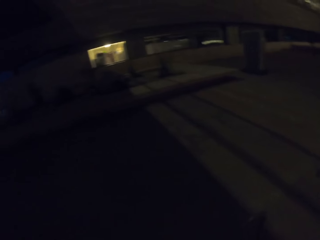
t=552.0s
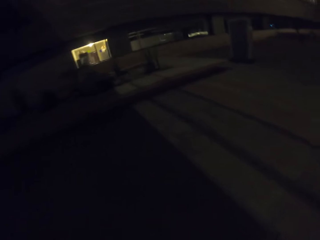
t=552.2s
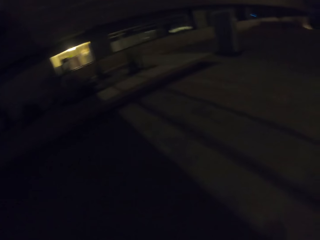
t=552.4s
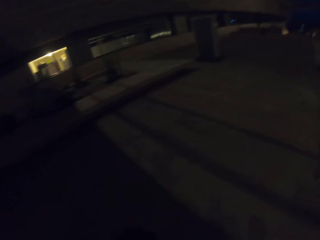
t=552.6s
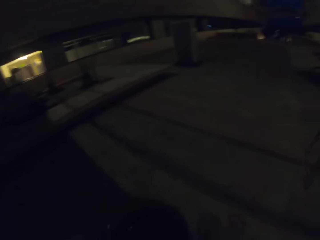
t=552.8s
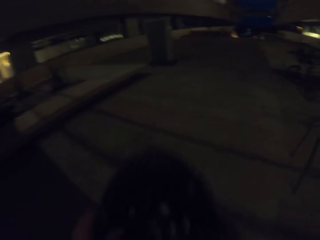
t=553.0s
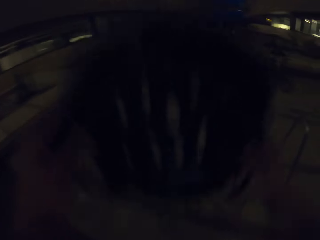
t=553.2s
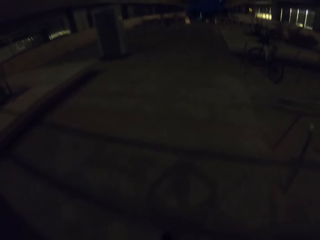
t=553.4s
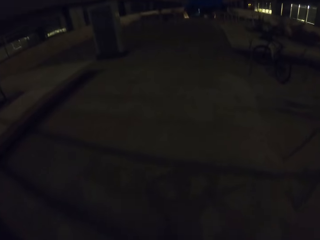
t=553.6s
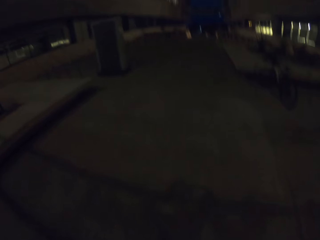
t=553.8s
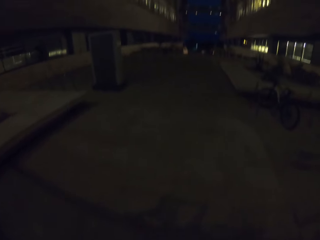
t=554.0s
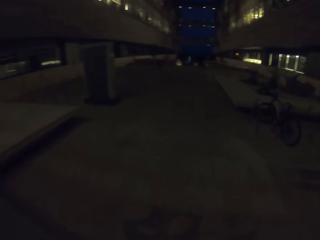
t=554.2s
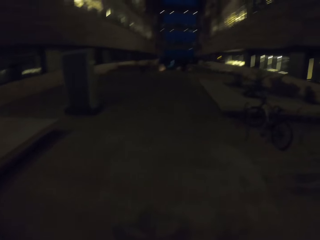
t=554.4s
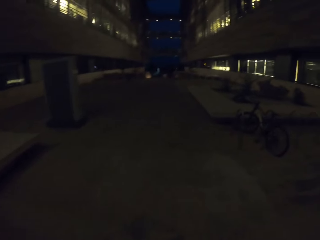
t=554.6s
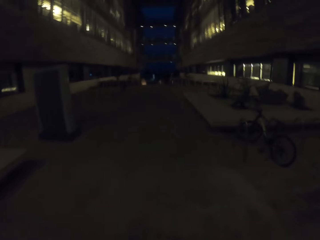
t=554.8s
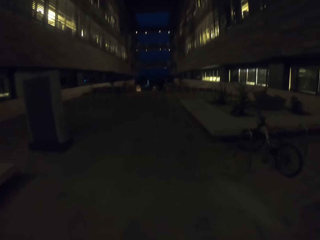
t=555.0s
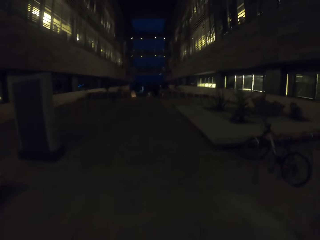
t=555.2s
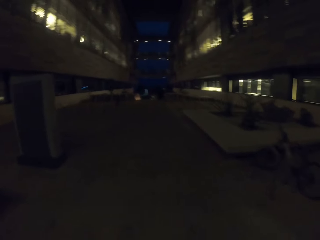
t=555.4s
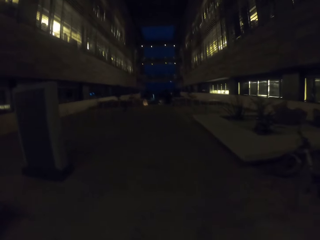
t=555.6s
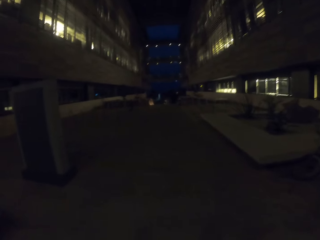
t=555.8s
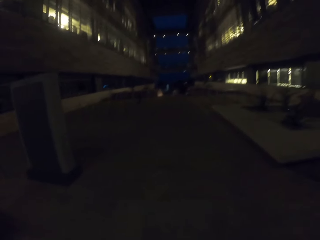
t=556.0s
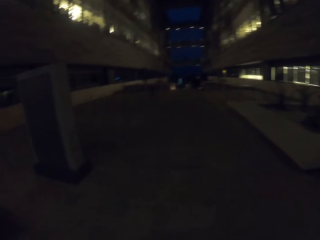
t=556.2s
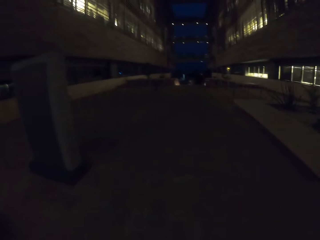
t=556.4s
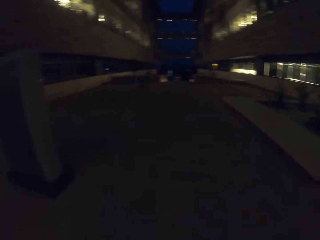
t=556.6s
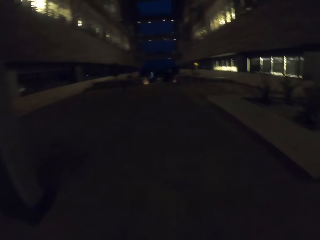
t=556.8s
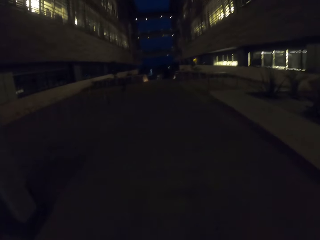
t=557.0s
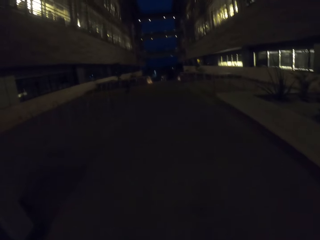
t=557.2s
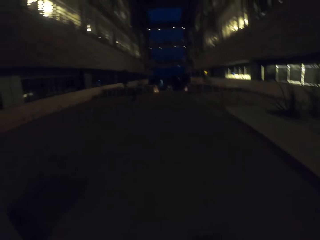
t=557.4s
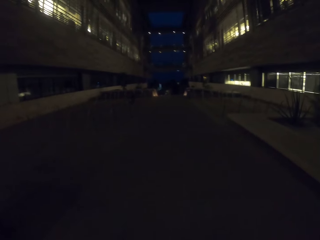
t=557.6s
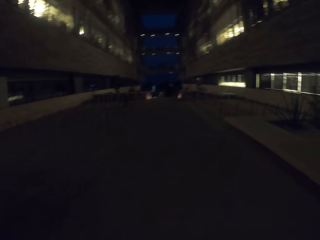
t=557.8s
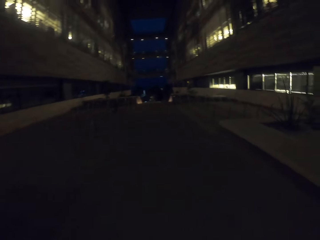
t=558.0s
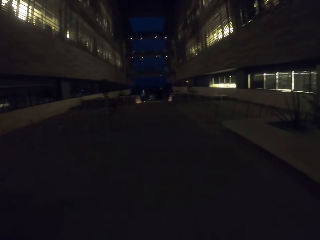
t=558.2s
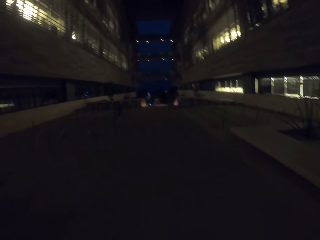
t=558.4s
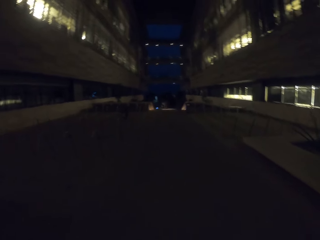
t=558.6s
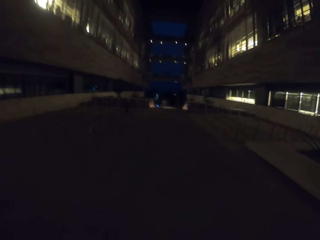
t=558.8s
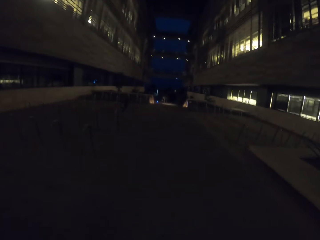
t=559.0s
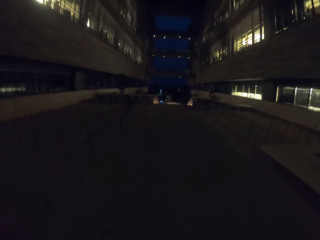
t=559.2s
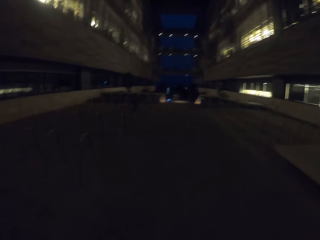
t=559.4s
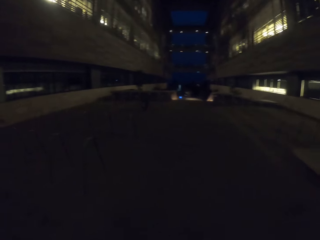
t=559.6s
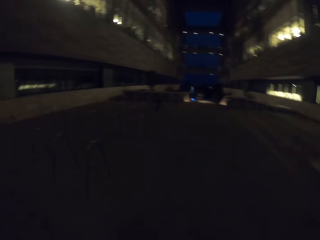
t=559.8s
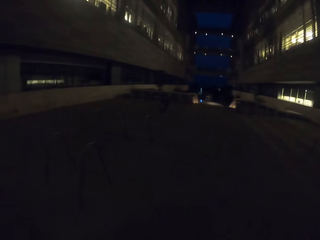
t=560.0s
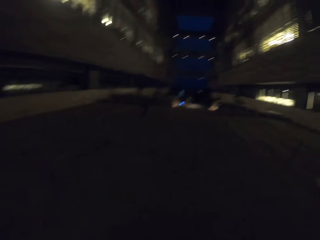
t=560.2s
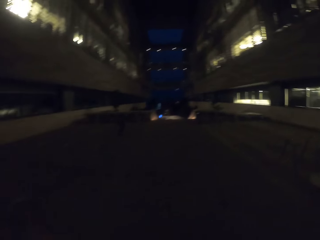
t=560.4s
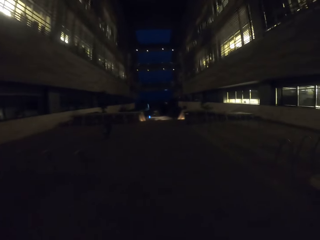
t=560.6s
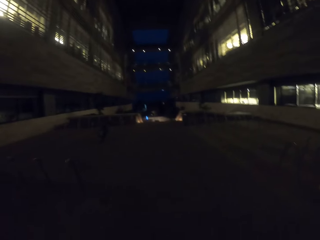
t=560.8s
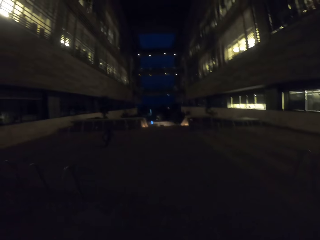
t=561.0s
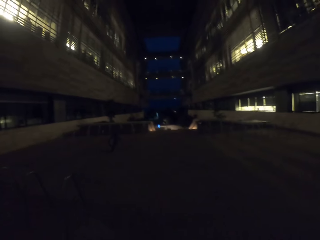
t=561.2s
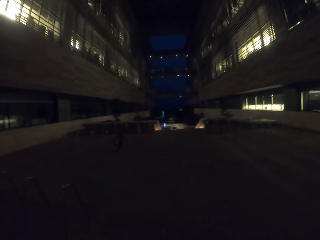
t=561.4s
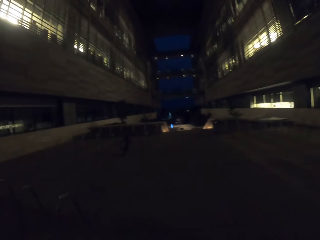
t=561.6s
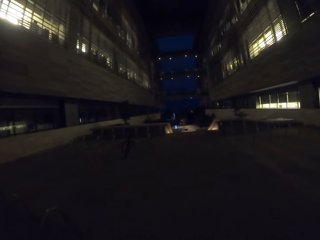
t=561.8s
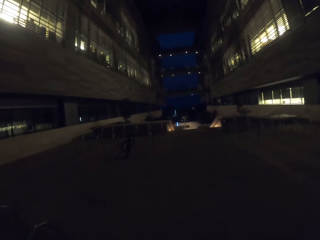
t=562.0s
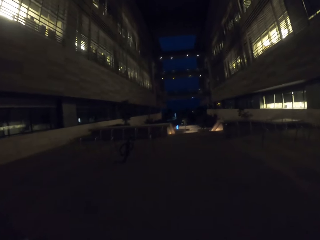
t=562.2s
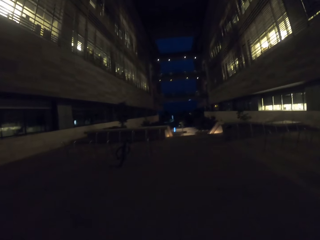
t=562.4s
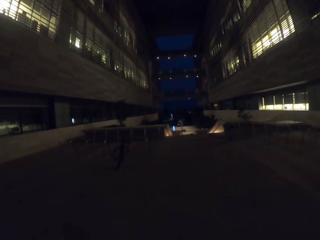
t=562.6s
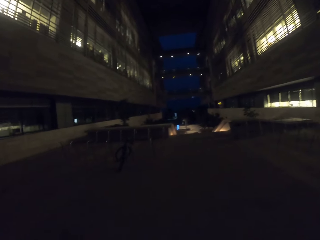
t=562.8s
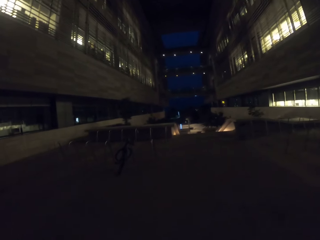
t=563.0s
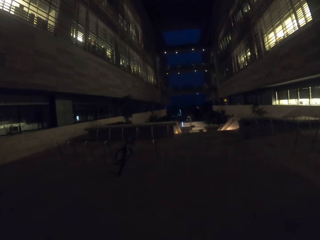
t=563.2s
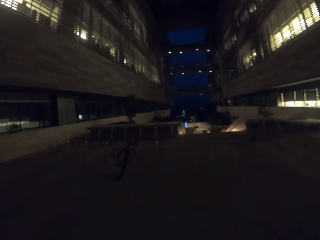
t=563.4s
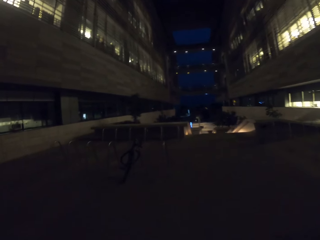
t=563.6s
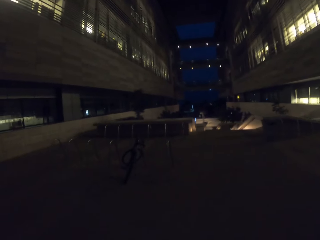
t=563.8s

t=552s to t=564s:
The camera wearer wears the helmet on his head.

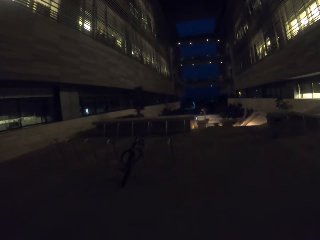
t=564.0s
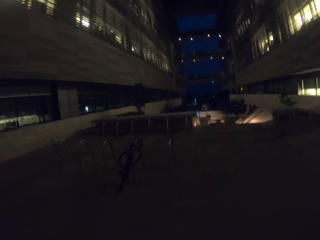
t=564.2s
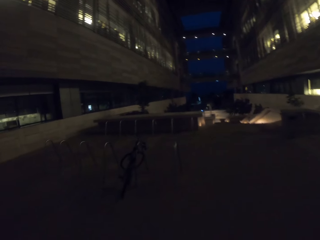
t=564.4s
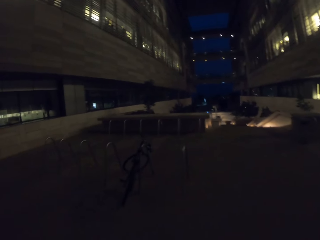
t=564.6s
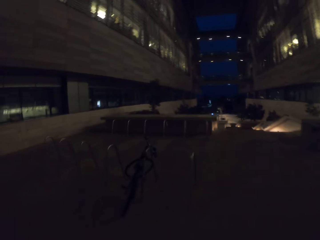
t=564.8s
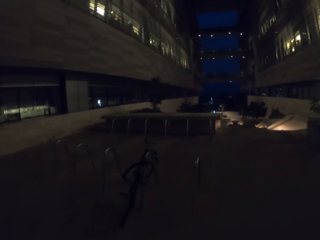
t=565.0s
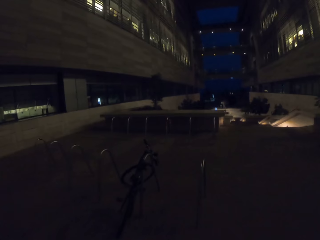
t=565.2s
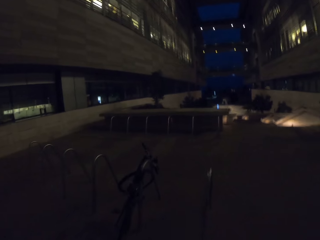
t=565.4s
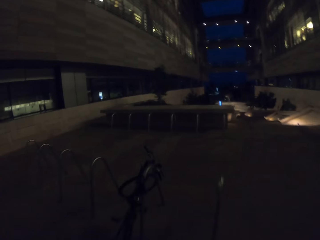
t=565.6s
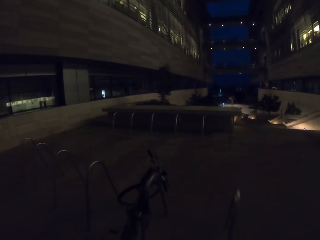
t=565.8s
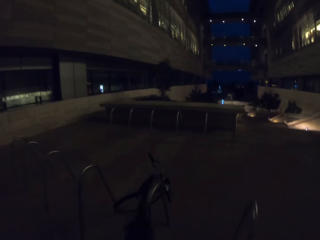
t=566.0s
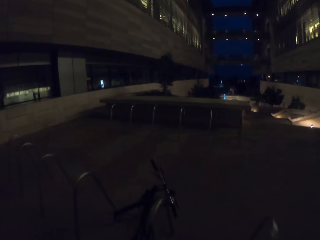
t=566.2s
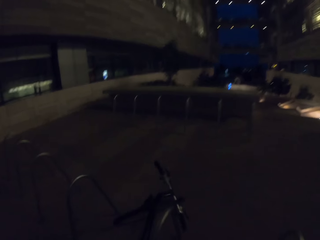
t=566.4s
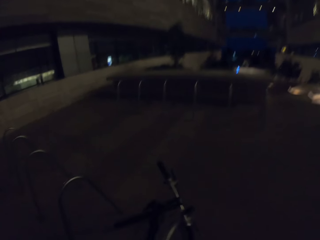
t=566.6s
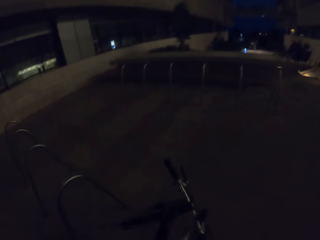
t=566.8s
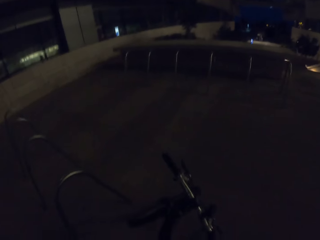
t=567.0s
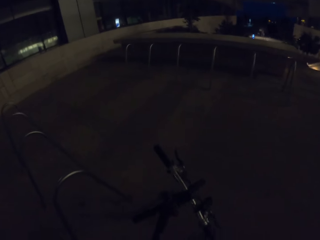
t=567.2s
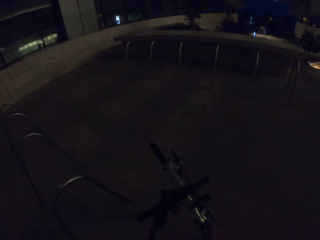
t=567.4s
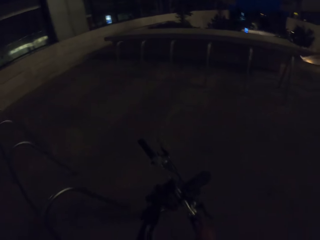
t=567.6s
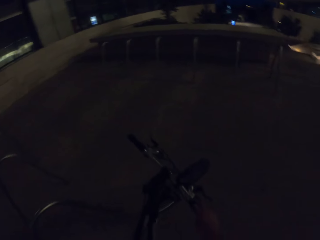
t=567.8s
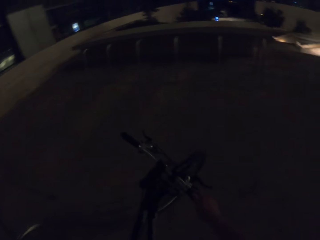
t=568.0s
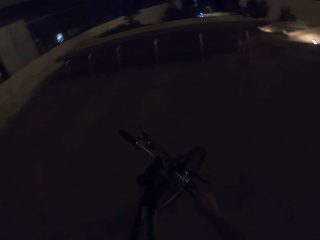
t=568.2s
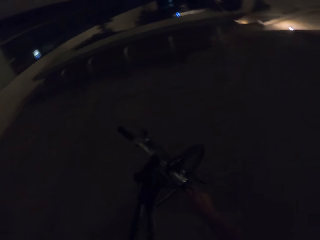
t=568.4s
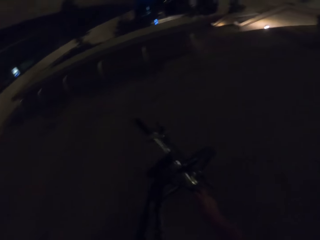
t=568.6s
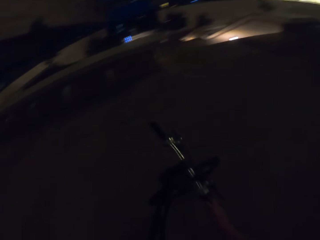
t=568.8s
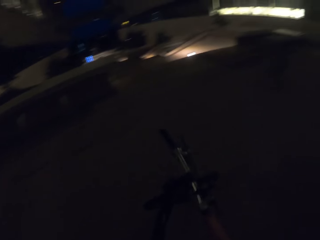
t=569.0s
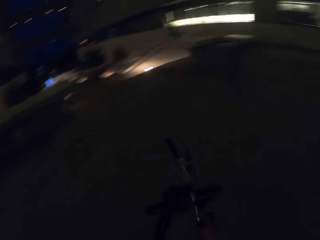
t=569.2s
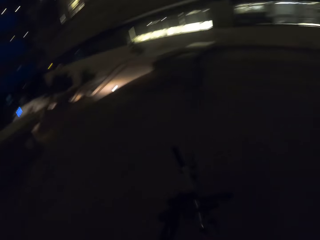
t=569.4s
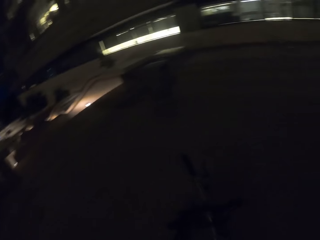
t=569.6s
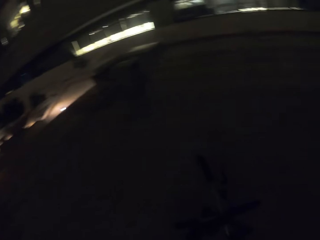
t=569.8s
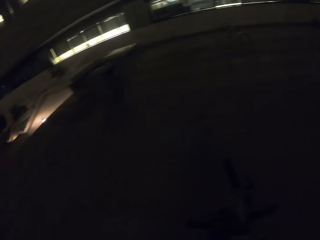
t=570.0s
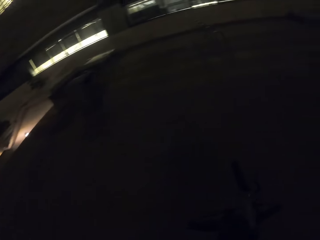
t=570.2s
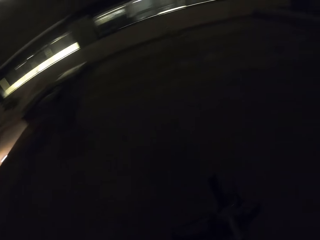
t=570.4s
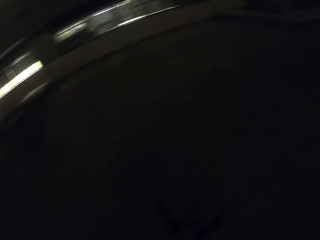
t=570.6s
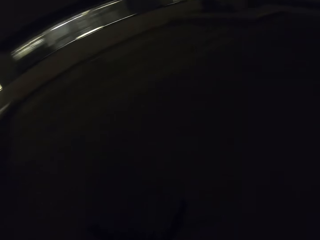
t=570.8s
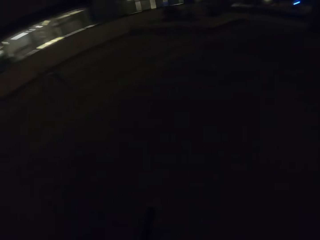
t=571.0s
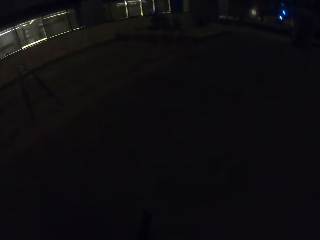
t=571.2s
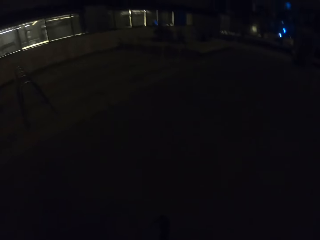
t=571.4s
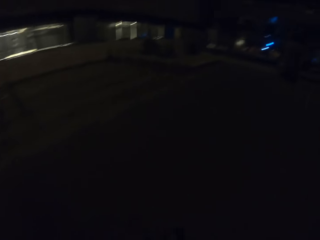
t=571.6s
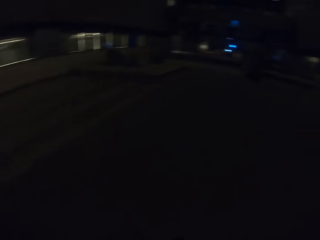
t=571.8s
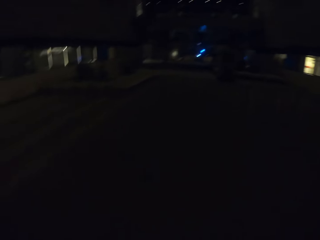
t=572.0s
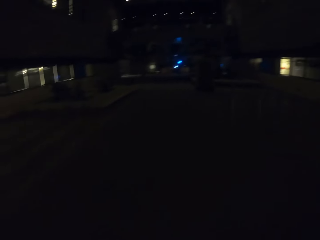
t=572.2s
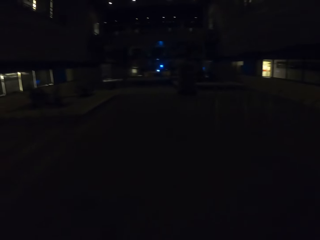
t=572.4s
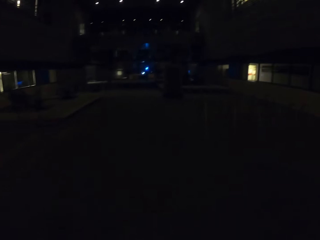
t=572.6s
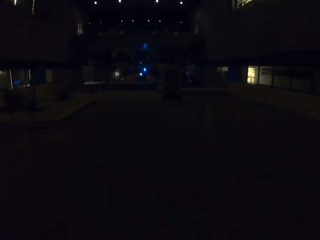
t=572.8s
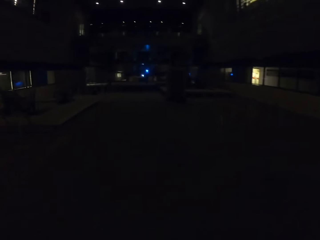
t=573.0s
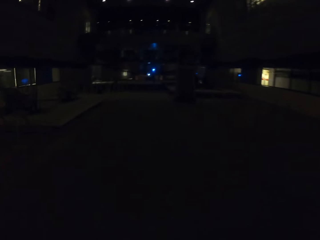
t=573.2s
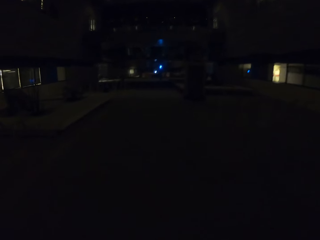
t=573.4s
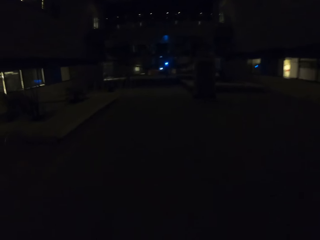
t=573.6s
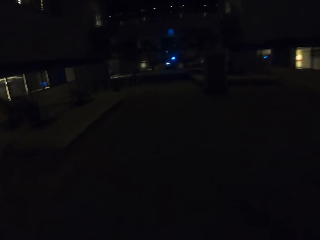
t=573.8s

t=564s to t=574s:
The camera wearer pushes a bike with his hands. He holds the bicycle. He turns the bicycle around. He gets on the bike. He cycles the bike forward.
